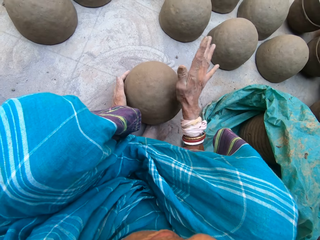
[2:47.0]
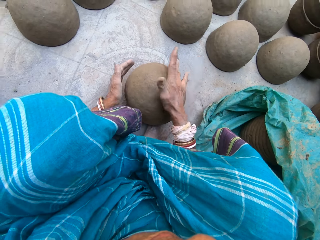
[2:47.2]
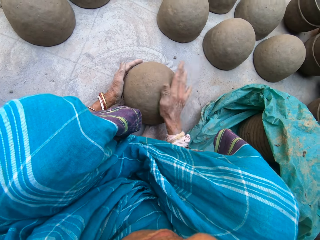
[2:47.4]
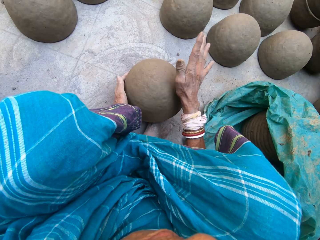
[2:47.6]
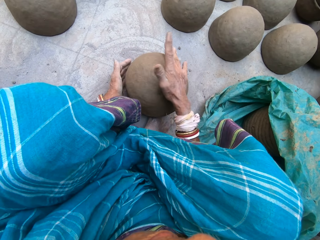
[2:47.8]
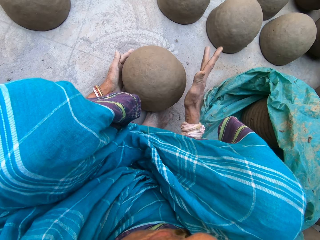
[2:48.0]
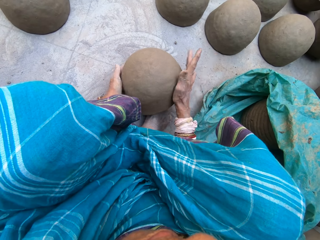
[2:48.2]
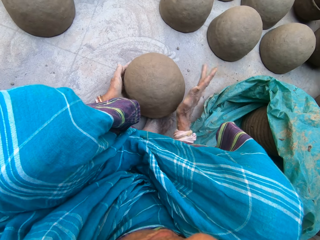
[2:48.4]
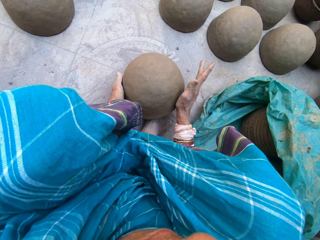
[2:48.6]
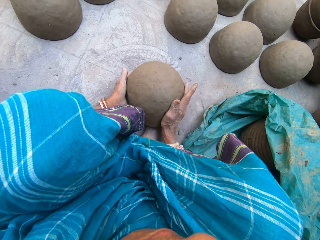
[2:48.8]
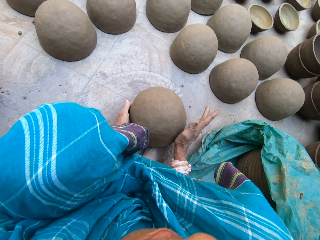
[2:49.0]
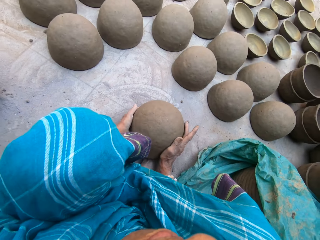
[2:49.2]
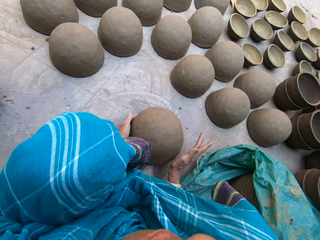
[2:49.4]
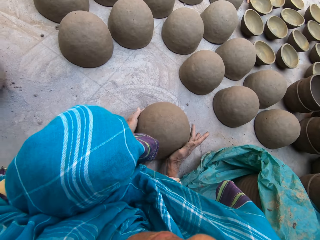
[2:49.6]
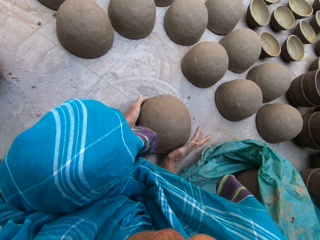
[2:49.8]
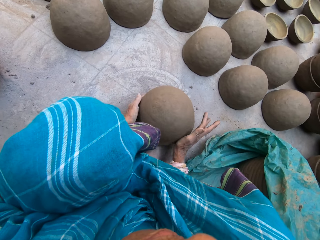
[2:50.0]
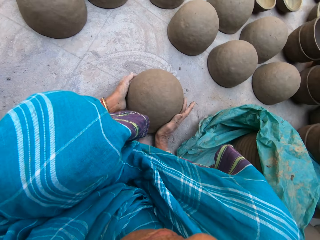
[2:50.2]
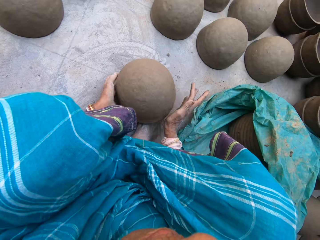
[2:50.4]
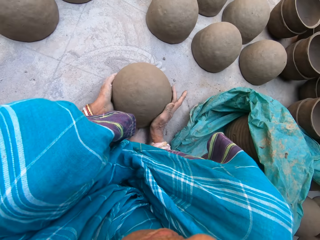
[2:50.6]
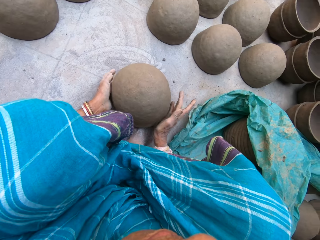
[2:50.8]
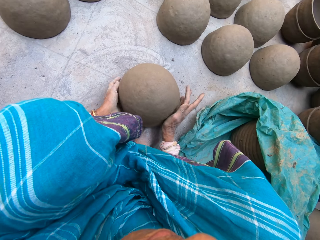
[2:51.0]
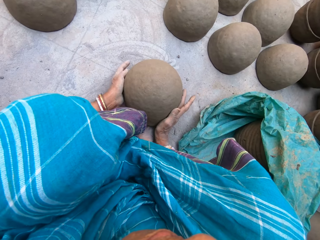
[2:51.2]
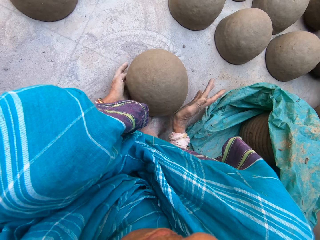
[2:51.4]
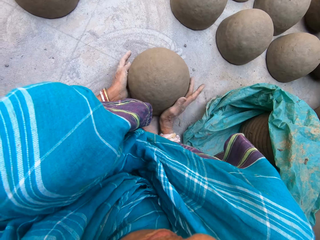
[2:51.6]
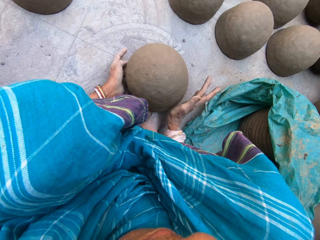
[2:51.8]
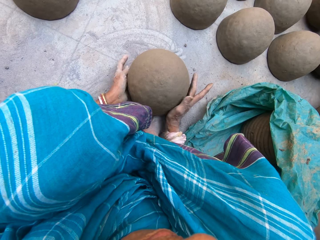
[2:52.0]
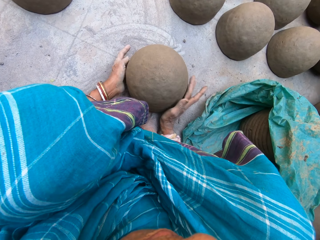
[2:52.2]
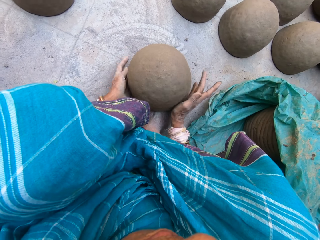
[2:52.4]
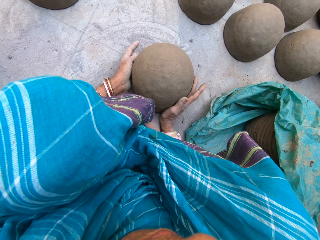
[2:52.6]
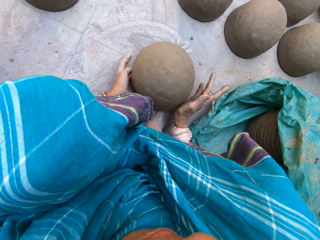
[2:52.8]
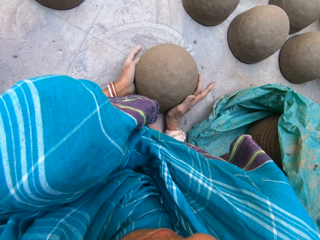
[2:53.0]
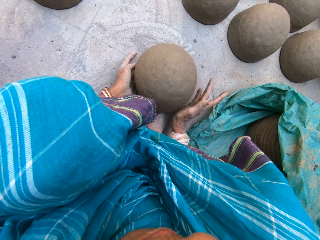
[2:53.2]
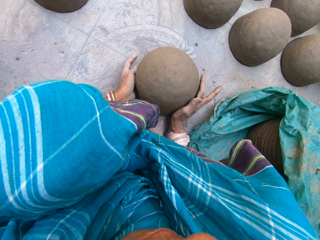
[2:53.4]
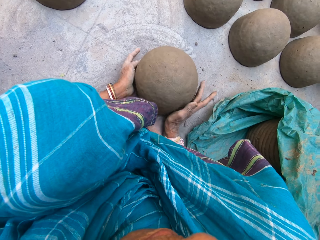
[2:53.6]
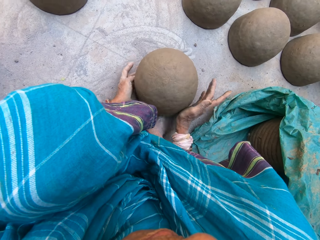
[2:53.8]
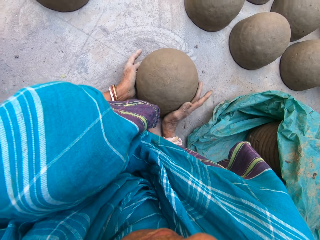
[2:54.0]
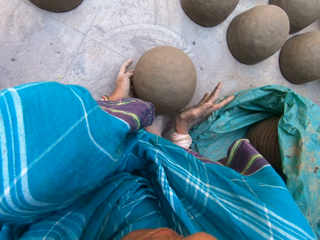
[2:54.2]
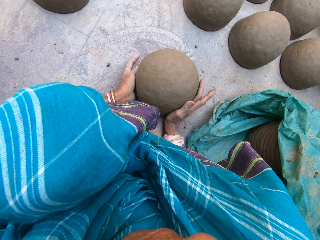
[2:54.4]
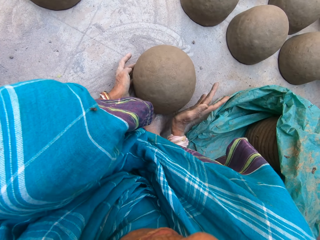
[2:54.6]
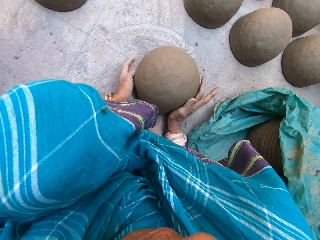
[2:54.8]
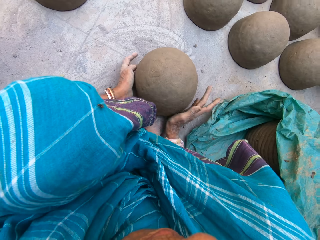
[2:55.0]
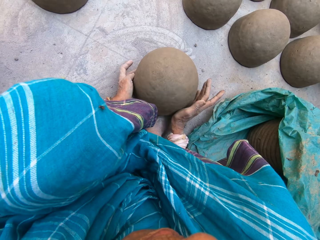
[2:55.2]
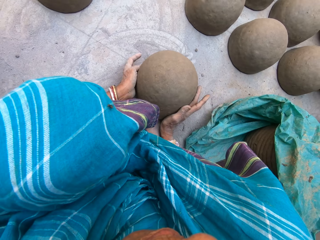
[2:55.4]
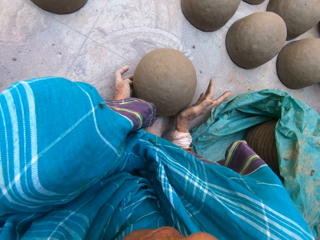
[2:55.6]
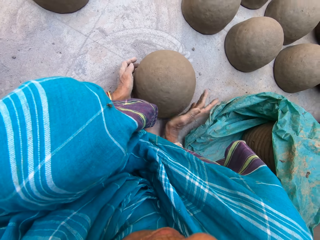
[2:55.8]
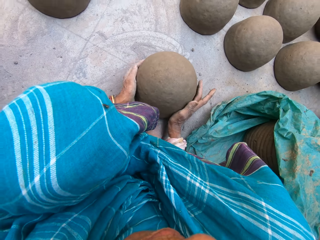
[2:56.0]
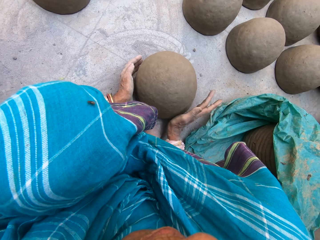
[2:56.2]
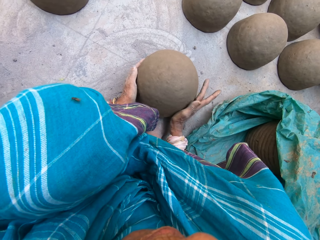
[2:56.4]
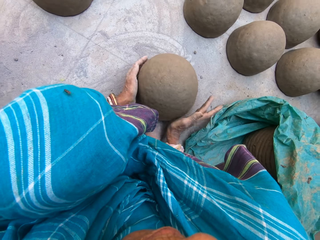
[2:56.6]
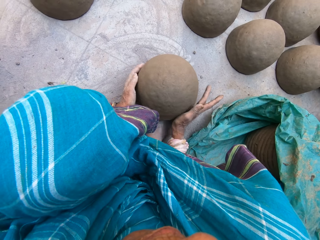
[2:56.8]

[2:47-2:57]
The camera wearer rotates something.

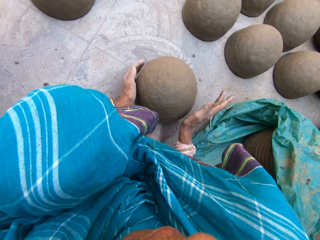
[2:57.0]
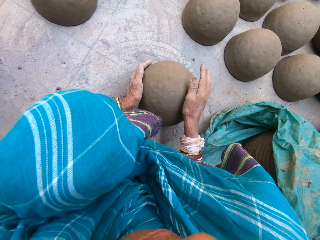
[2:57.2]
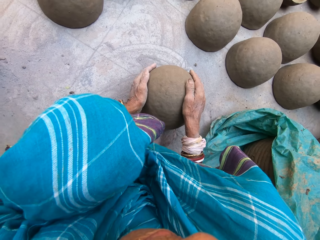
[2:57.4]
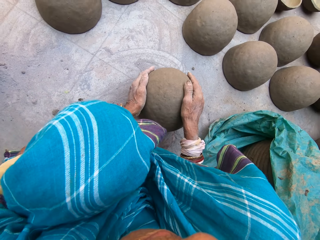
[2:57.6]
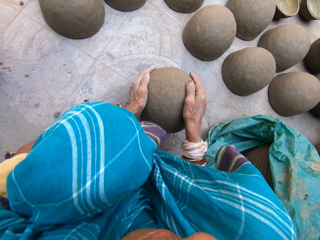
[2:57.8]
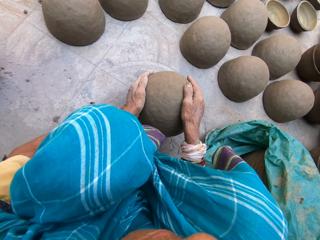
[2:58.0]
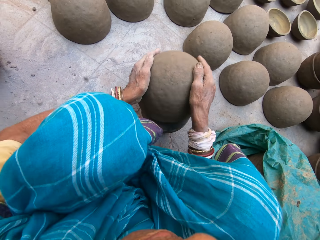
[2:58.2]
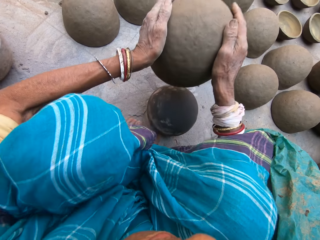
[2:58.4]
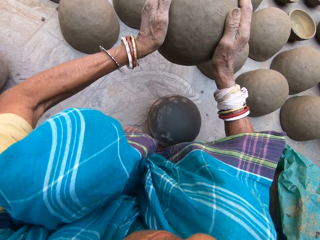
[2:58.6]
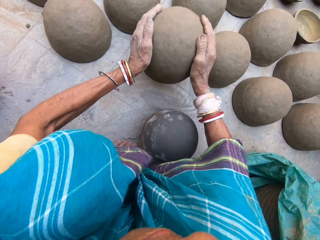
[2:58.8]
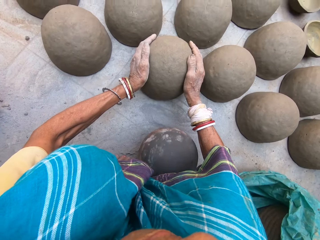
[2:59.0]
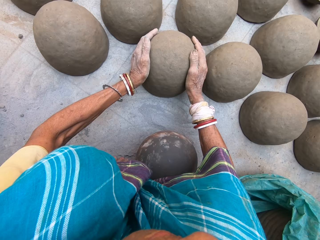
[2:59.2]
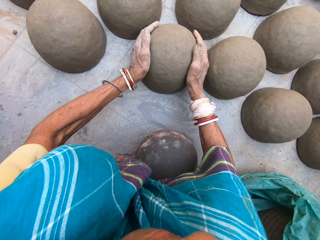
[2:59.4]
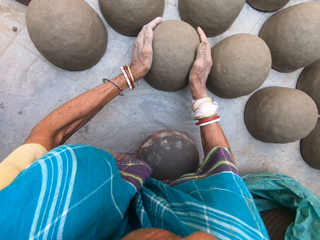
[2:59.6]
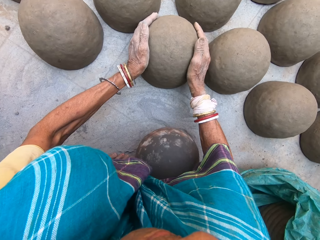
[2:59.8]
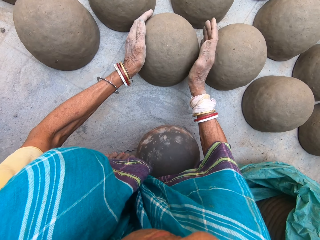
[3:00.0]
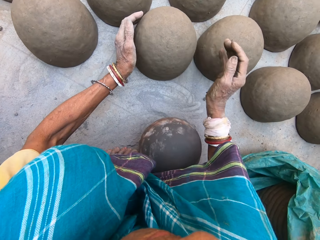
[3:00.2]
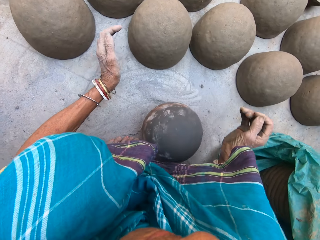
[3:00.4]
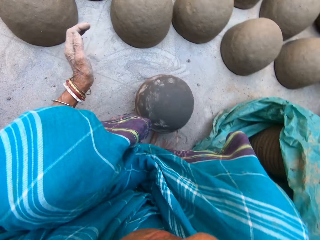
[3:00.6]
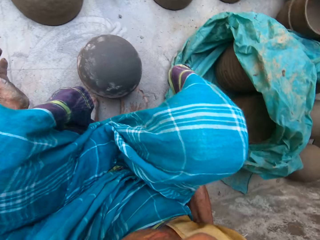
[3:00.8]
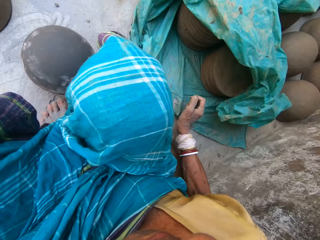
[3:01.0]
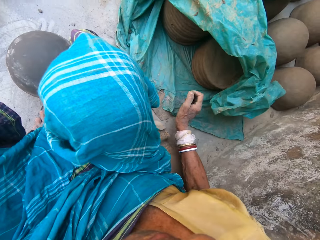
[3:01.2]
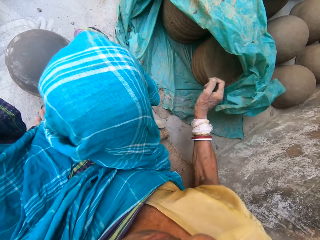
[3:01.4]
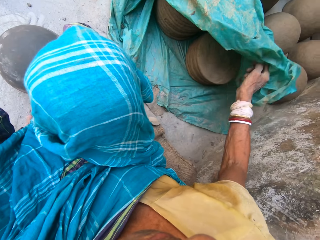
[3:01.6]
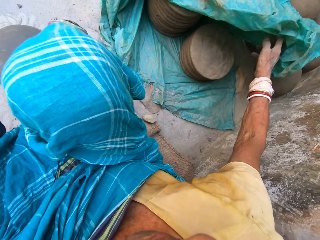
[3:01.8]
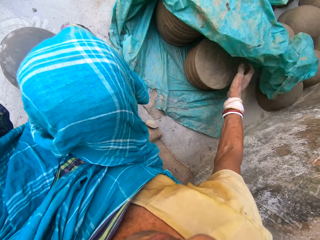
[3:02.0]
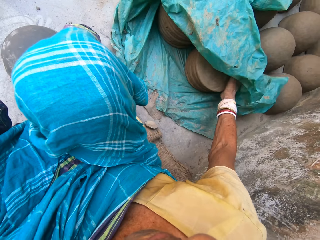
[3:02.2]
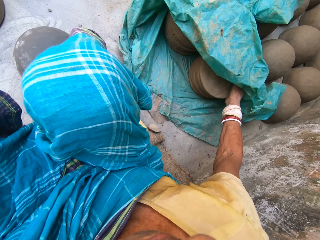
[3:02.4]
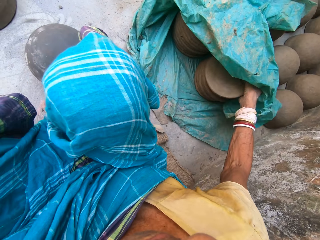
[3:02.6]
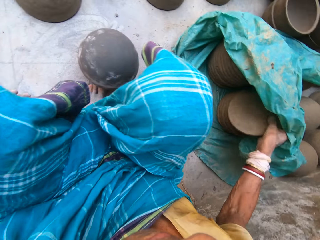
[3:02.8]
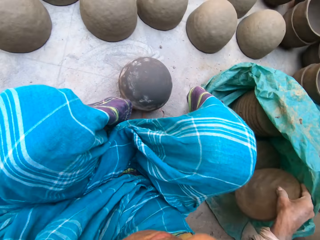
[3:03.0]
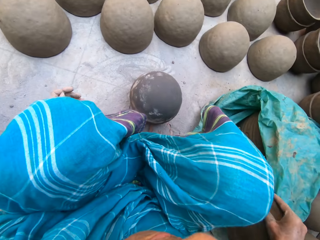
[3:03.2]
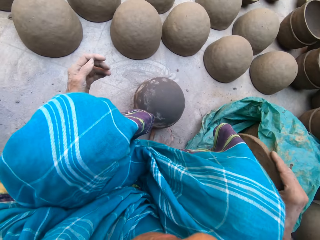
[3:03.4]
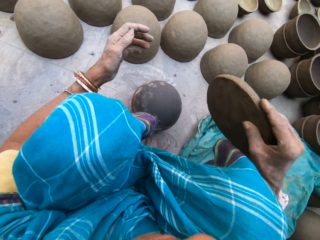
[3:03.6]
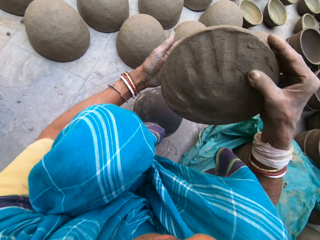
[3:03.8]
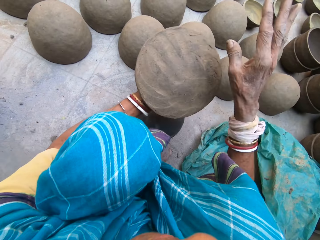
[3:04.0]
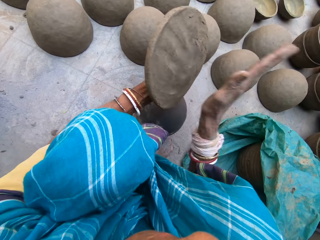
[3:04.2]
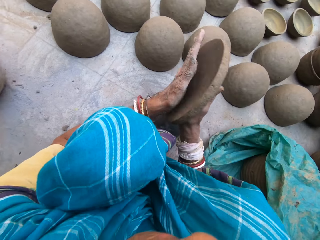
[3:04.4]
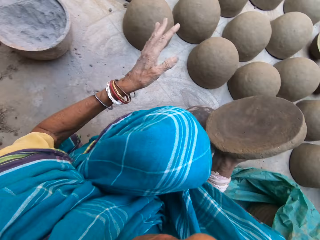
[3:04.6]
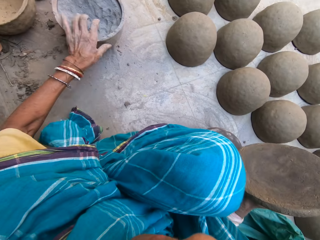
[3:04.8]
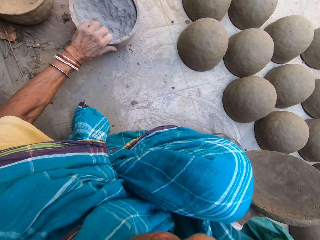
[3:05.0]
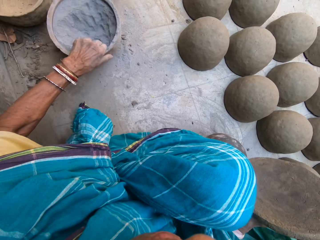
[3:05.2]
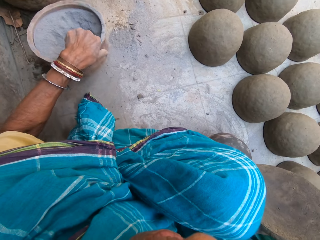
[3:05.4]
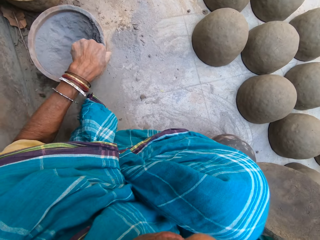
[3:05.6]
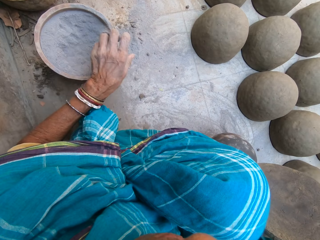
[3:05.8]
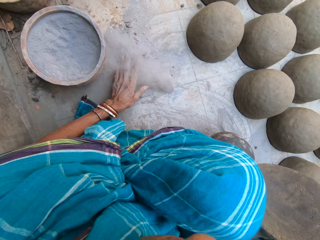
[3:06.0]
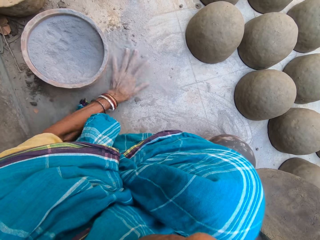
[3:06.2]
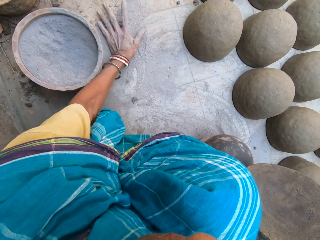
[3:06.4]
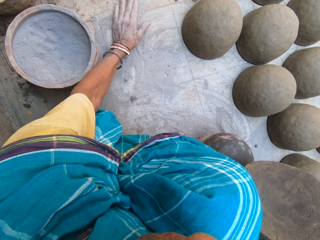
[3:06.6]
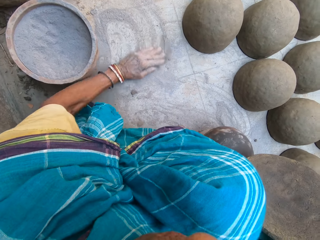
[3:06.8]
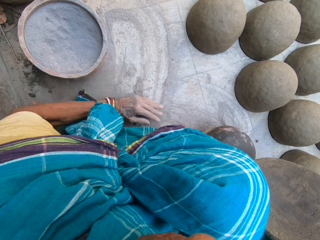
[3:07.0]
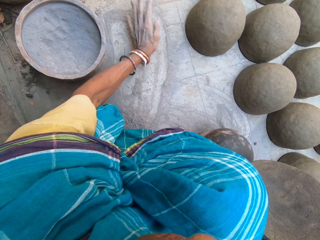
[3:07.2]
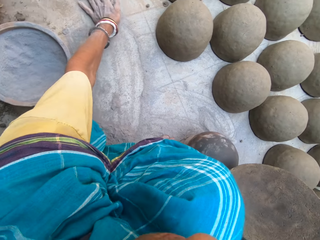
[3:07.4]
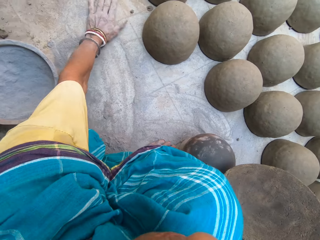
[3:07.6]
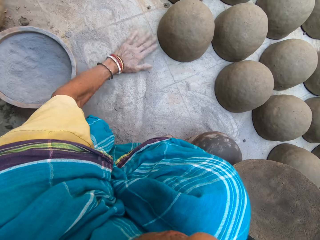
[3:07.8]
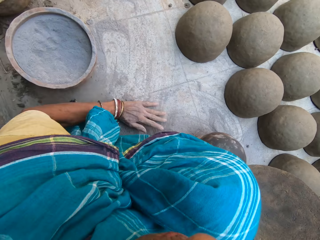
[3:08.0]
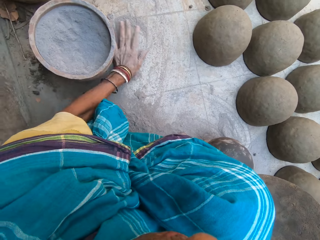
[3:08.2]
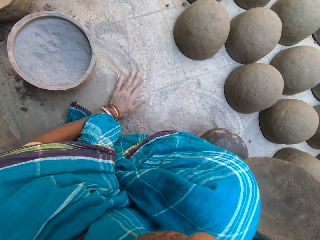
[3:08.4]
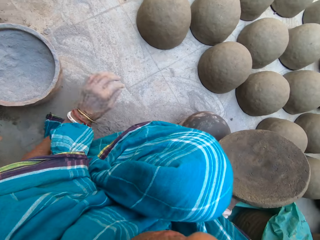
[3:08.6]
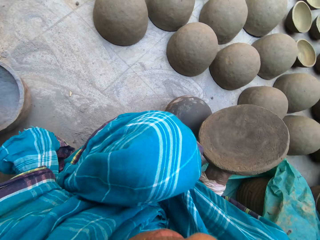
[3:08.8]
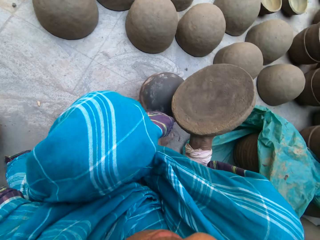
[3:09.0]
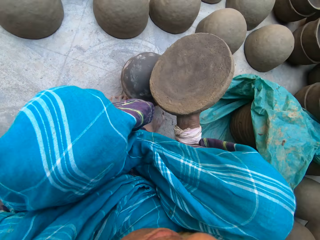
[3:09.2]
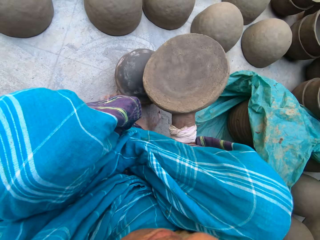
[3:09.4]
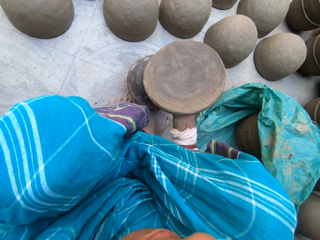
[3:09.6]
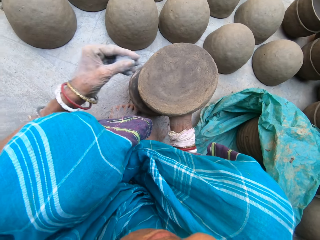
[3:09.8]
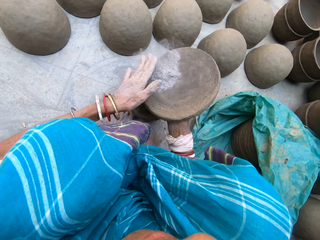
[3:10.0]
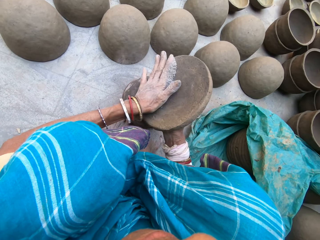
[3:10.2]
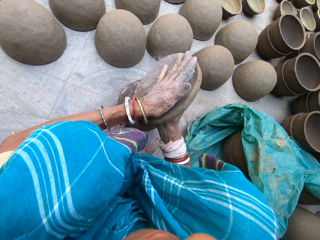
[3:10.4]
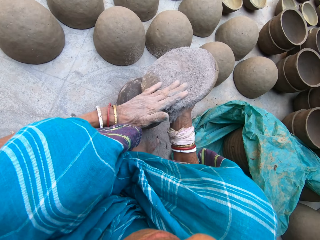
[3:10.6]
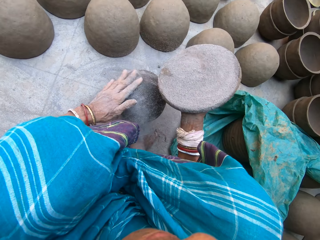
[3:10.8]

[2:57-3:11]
The camera wearer lifts pottery with both hands. They put the pottery on the floor. They adjust the plastic paper. They pick circular clay from the plastic paper. They hit the clay. They pull a pot of soil and hold the clay. They hold the clay again. They gather the soil on the floor with the left hand. They spread the soil on the clay and hold the clay.
